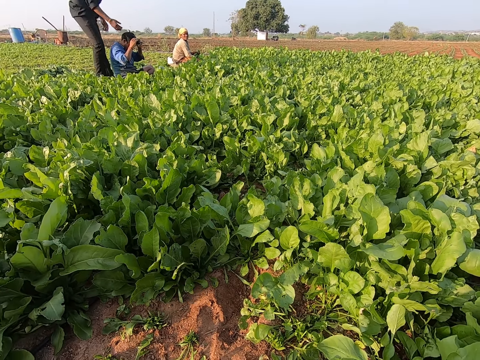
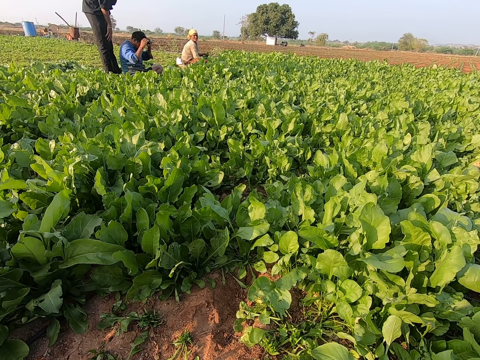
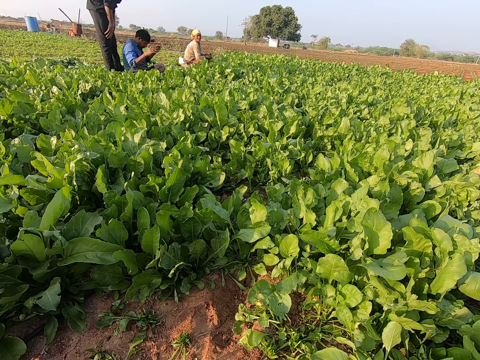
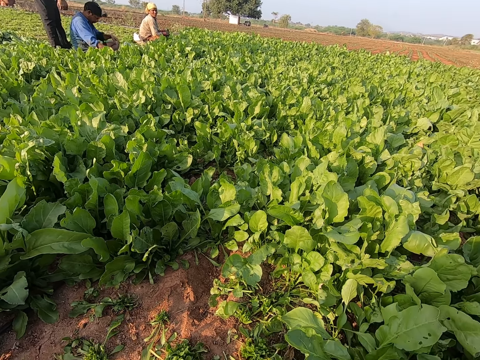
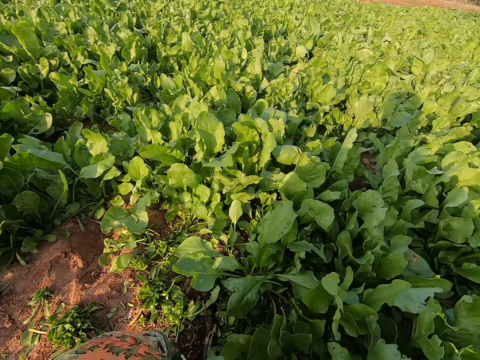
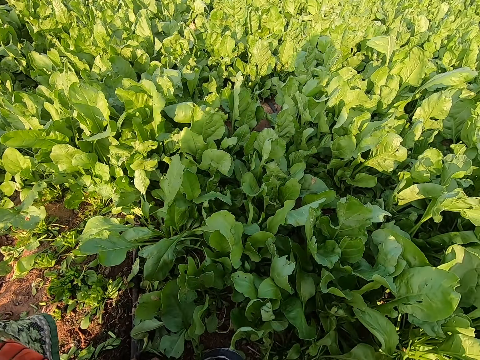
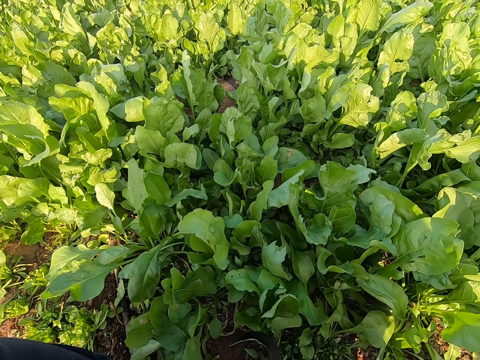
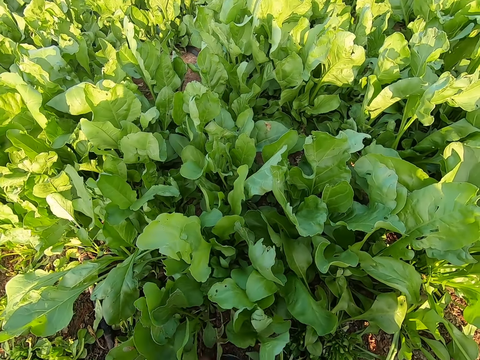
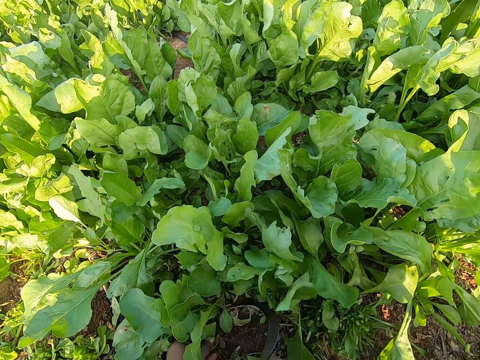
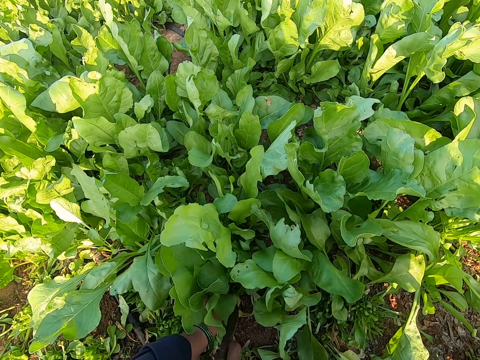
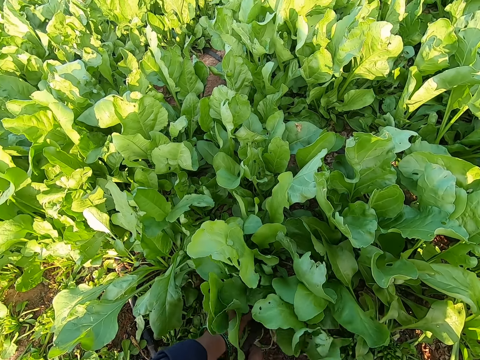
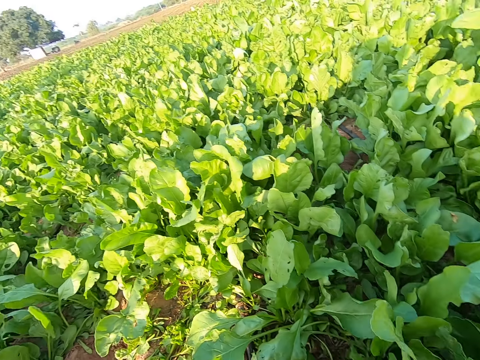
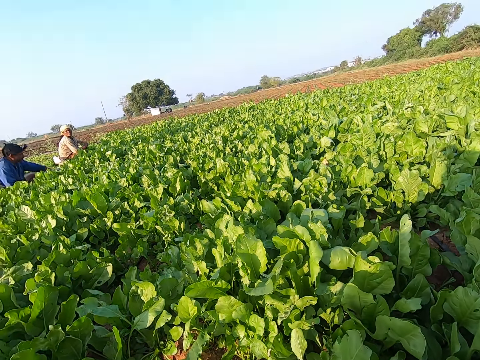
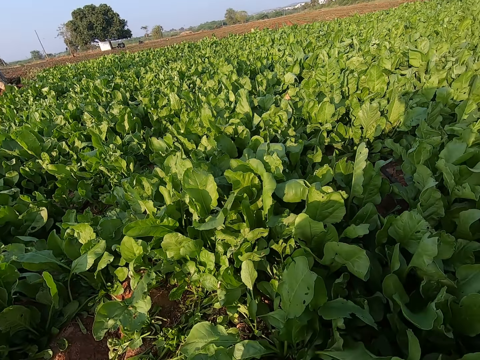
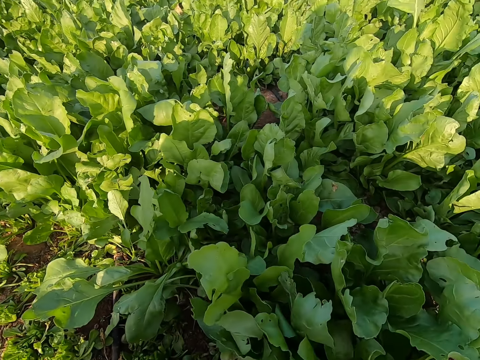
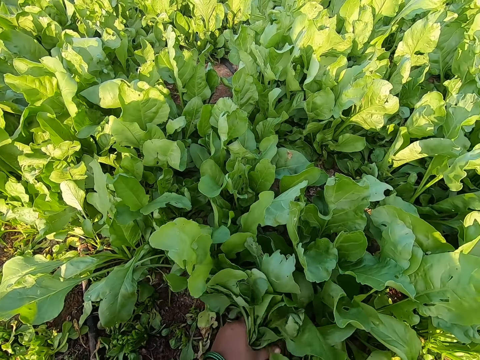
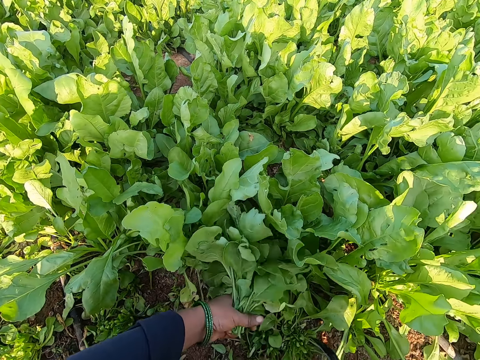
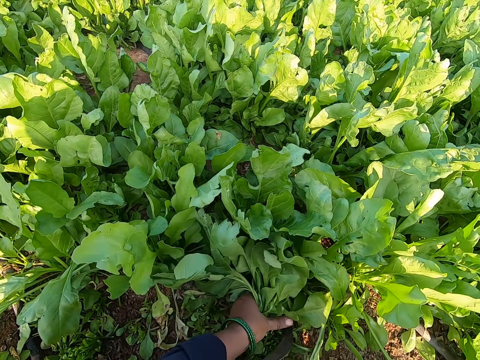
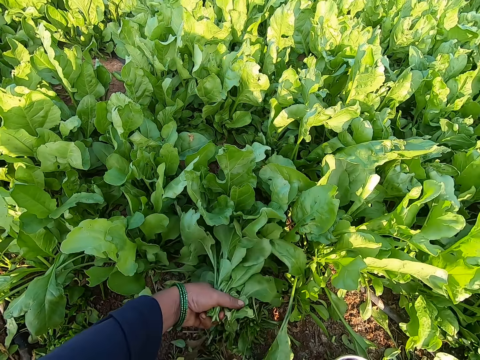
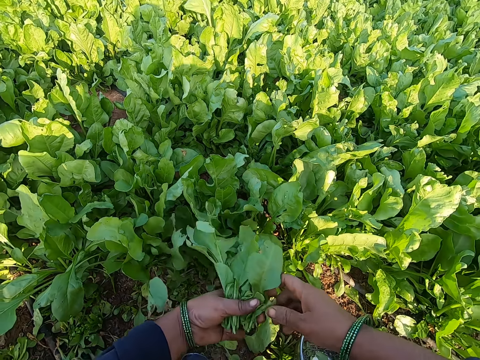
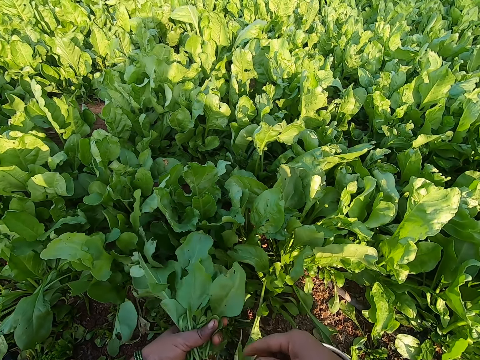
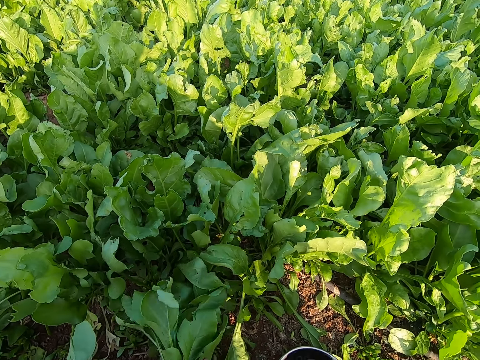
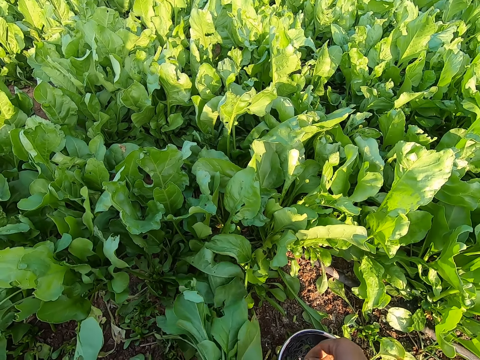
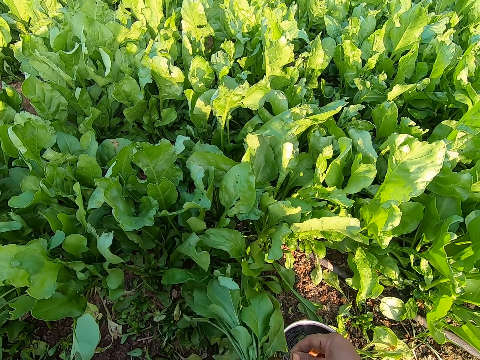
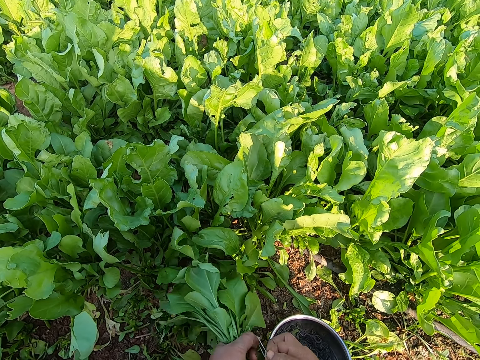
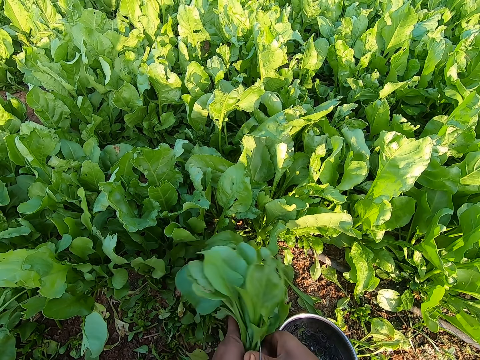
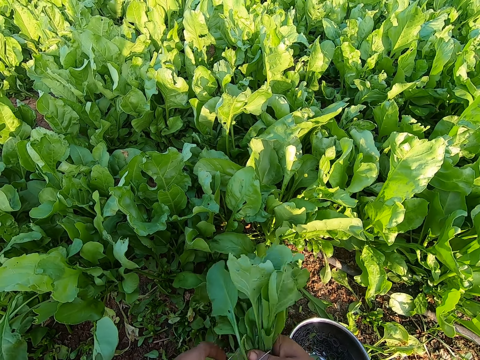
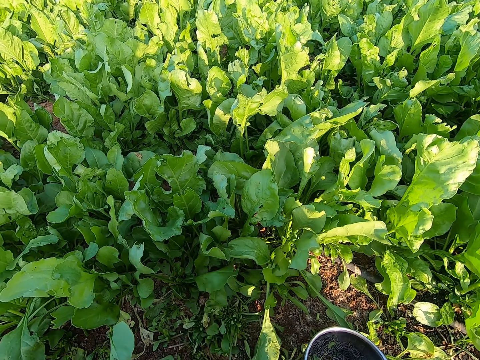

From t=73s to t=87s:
The camera wearer holds the vegetables. She plucks some vegetables from the ground with her left hand and the hand sickle in her right hand. She laughs. She cuts the vegetables with the garden sickle. She converses with the group of people. The man converses with the camera wearer. The camera wearer drops a bad vegetable leaf on the ground. She drops the hand sickle on the ground with her right hand. She converses with the lady. She picks a band from the bowl with her right hand. She rolls the band around the vegetables with both hands.

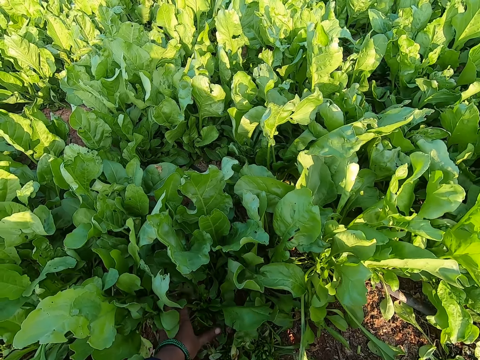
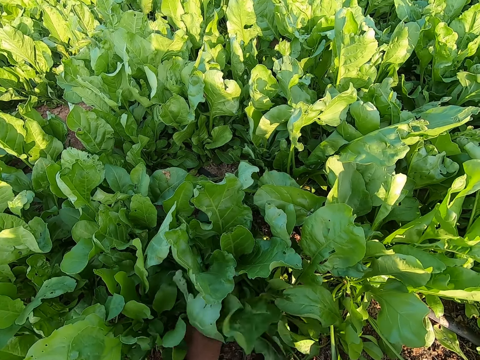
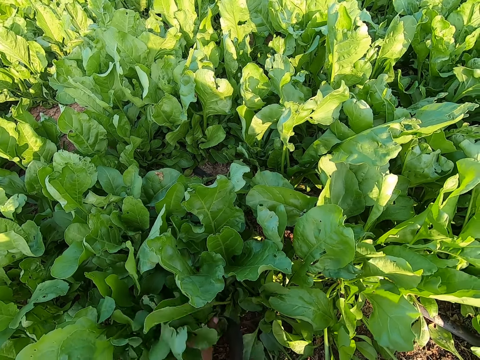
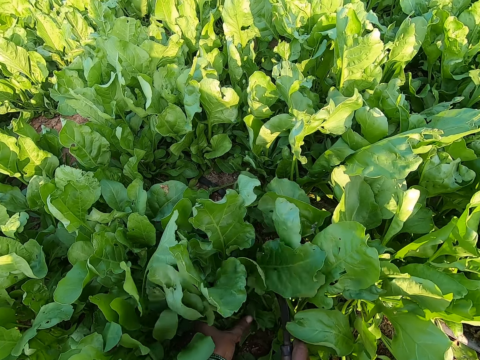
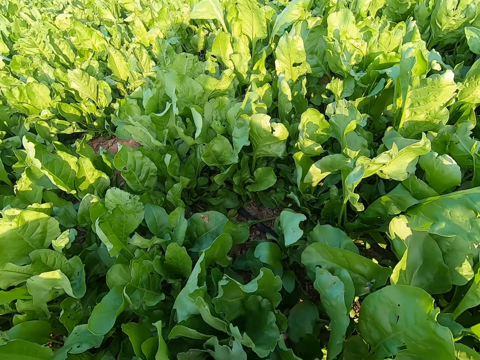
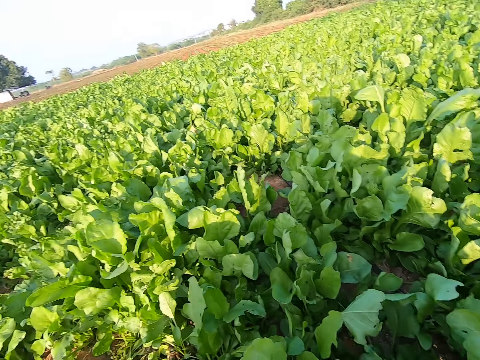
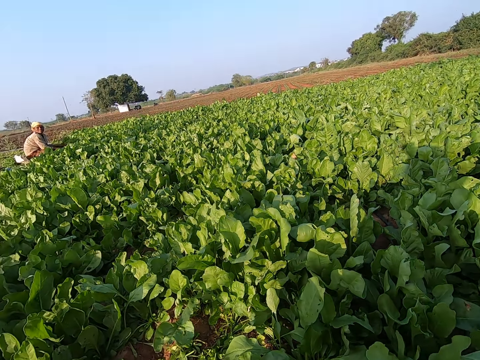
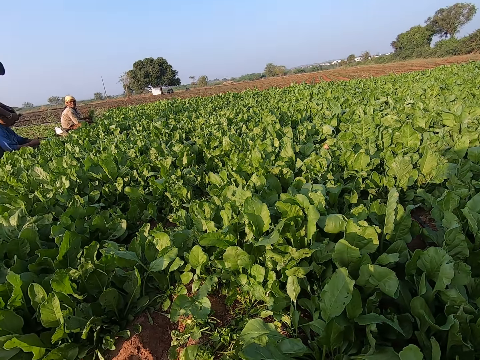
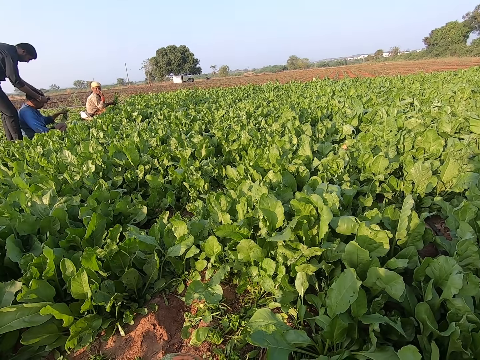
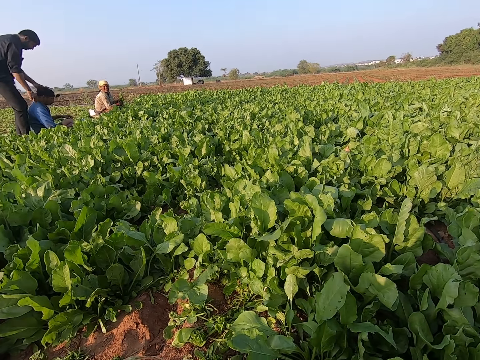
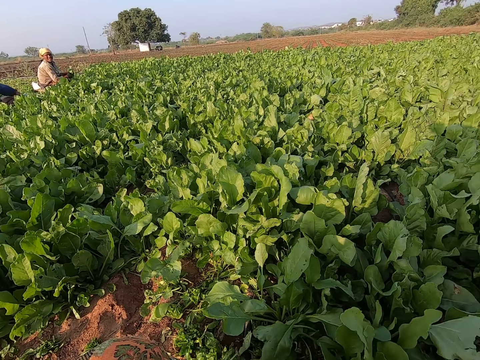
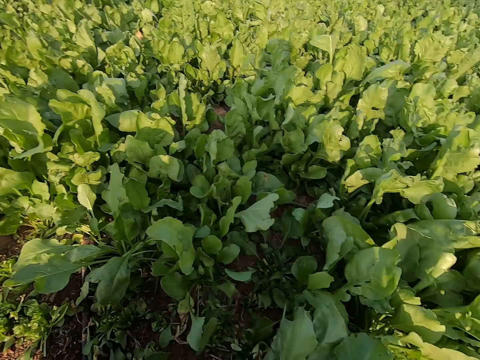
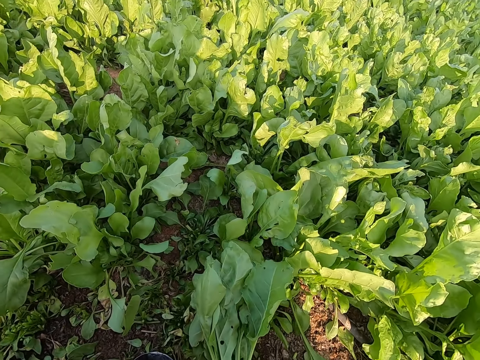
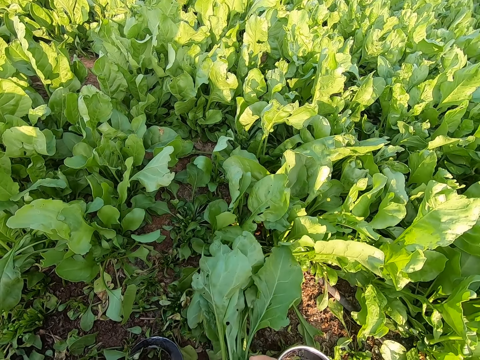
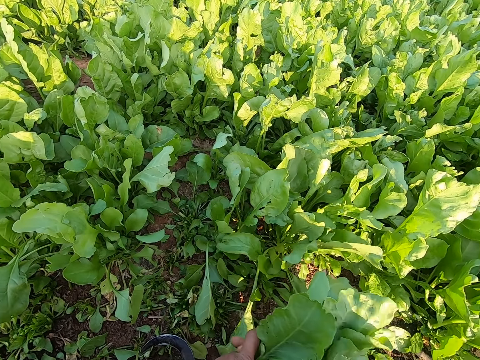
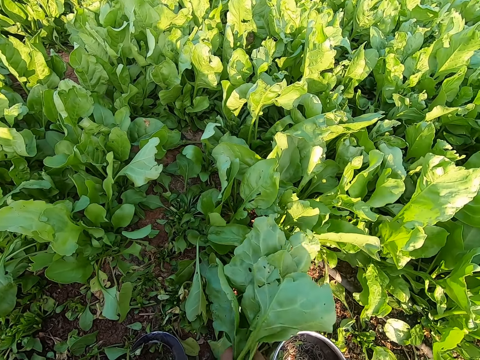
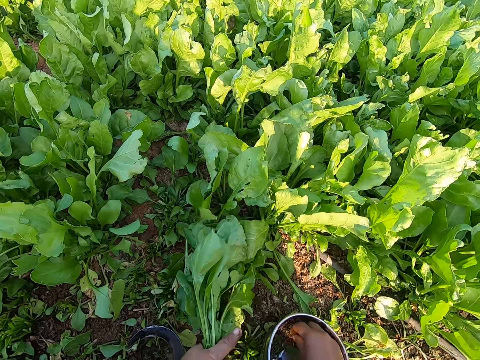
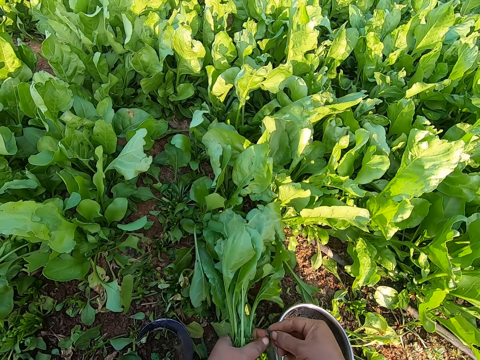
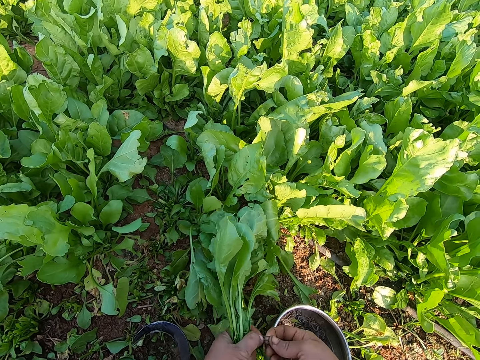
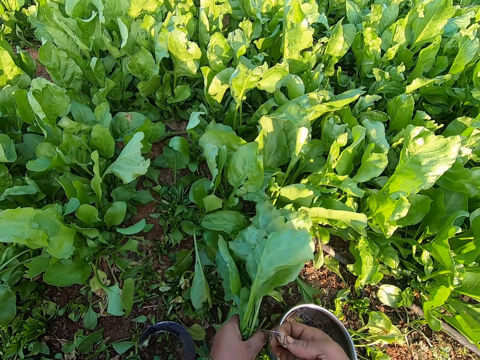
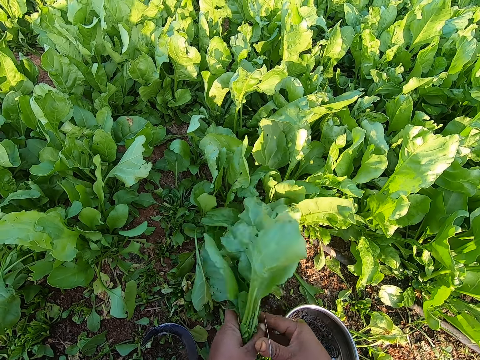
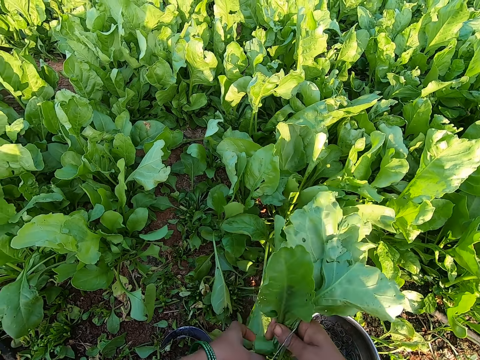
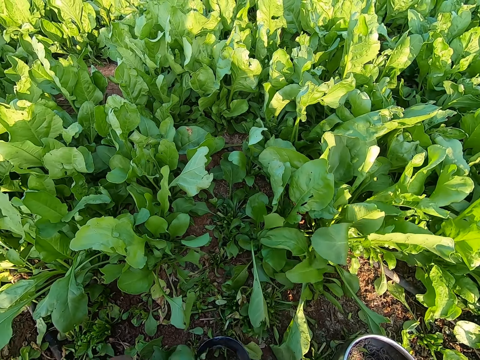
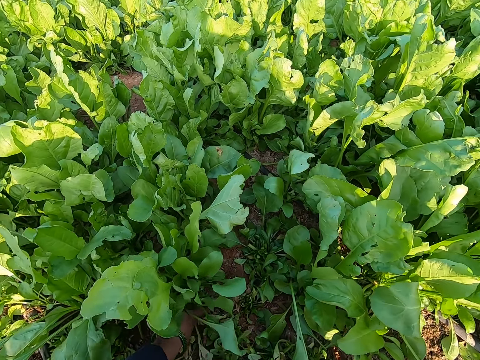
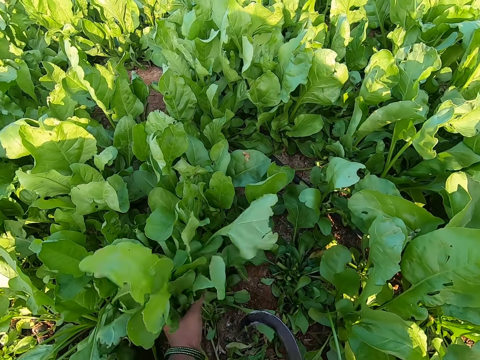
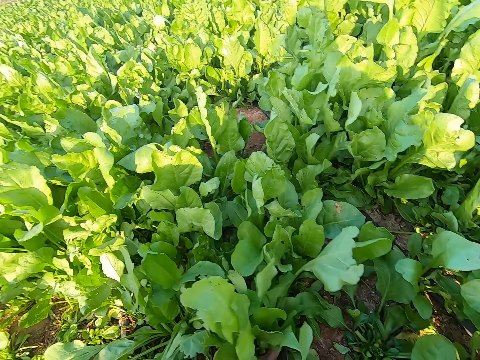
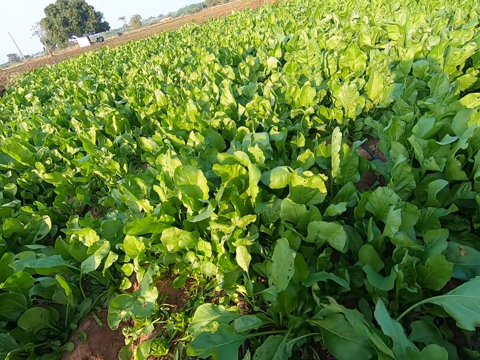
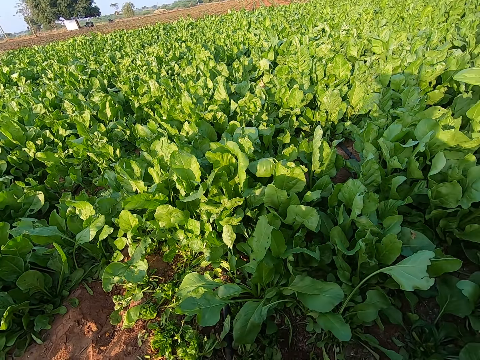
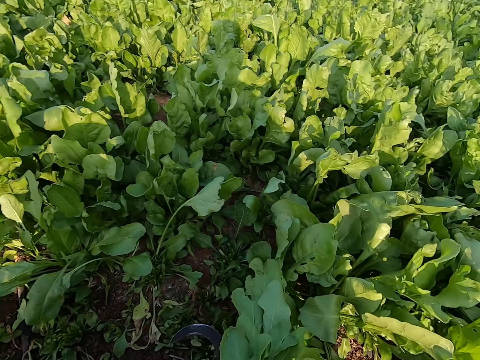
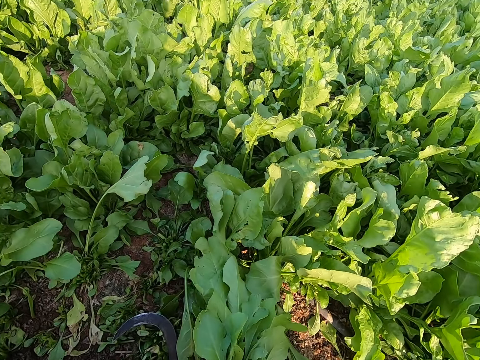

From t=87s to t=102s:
The camera wearer plucks some vegetables from the ground with her left hand and the hand sickle in her right hand. She holds the vegetables. She converses with the group of people. She cuts the vegetables with the garden sickle. She converses with the man. The man adjusts the camera on another man's head with both hands. The camera wearer rolls a band around the vegetables with both hands. She picks a band from the bowl with her right hand. She rolls the band around the vegetables with both hands. She throws the vegetables aside. She plucks some vegetables from the ground with her left hand and the hand sickle in her right hand. She holds the vegetables. She cuts the vegetables with the garden sickle.
